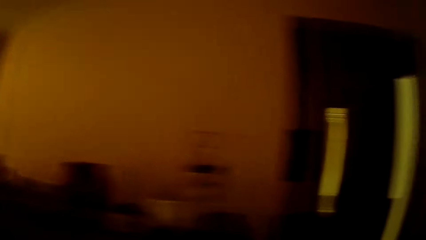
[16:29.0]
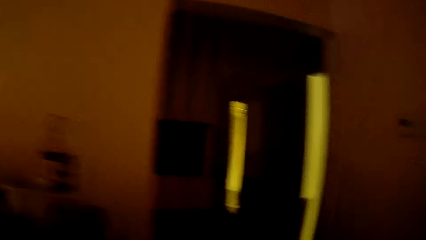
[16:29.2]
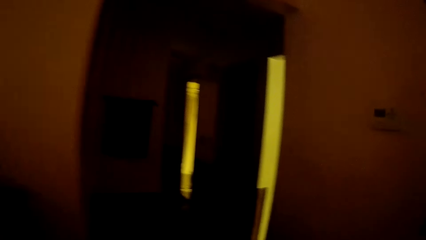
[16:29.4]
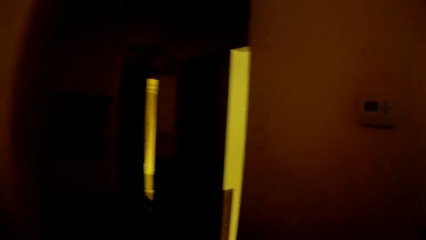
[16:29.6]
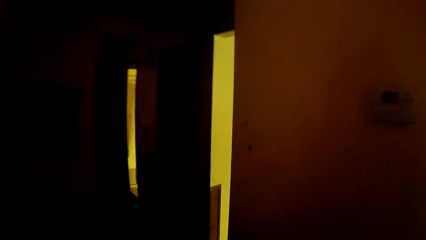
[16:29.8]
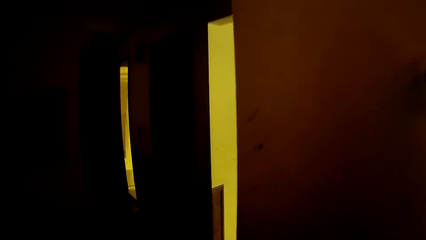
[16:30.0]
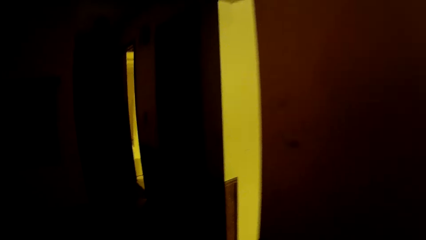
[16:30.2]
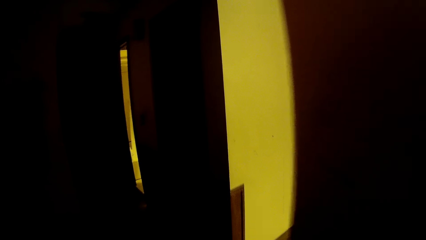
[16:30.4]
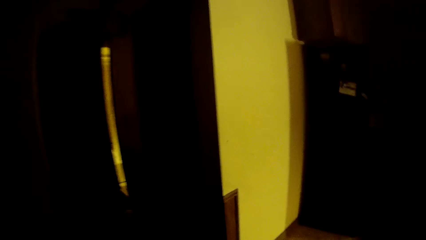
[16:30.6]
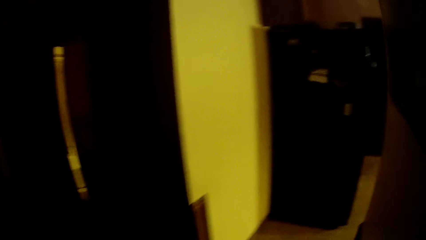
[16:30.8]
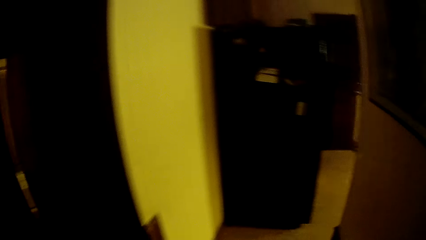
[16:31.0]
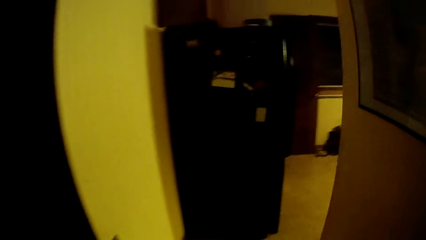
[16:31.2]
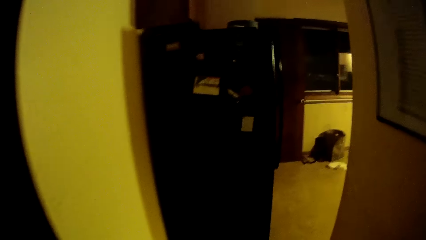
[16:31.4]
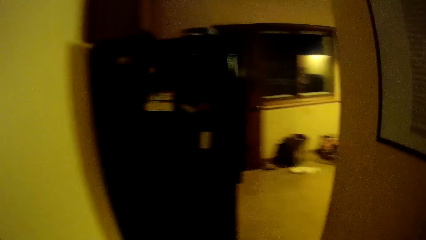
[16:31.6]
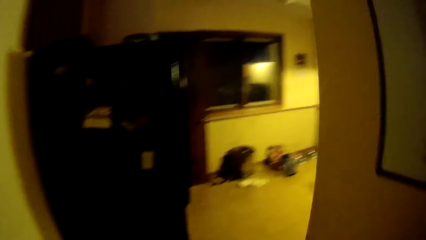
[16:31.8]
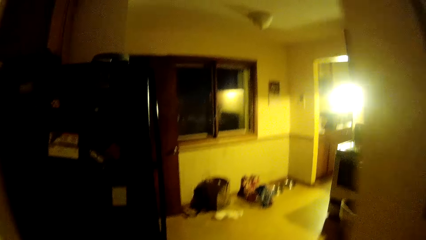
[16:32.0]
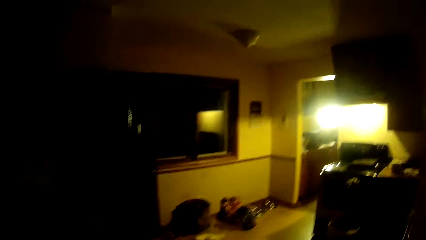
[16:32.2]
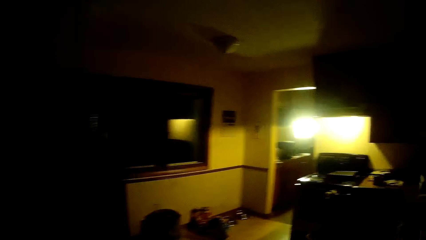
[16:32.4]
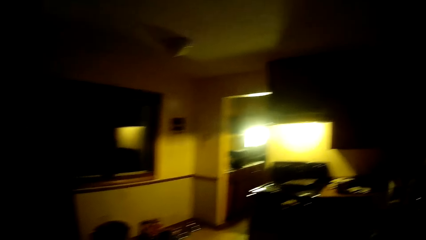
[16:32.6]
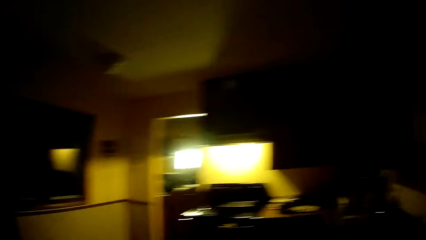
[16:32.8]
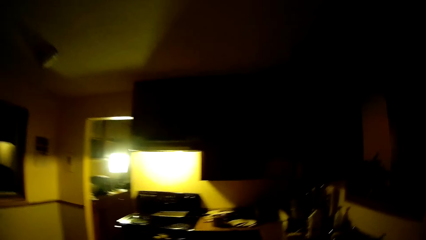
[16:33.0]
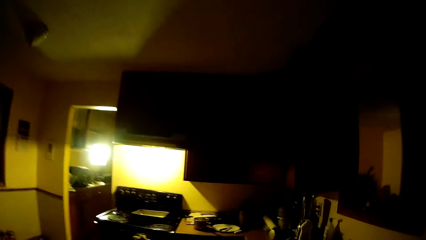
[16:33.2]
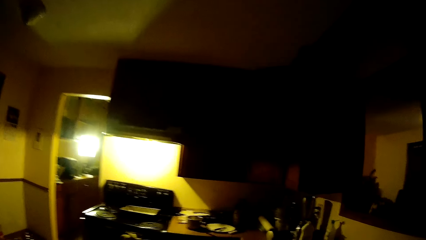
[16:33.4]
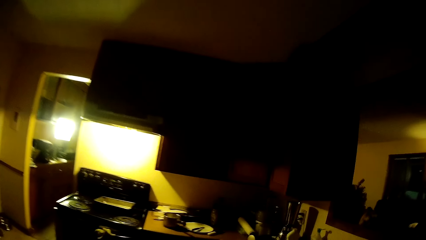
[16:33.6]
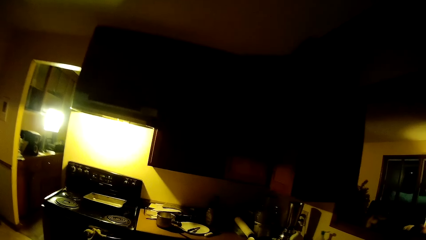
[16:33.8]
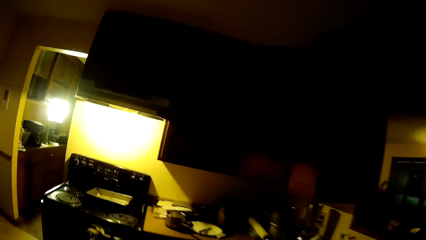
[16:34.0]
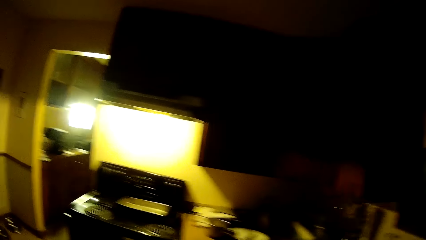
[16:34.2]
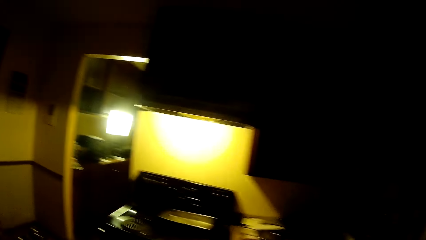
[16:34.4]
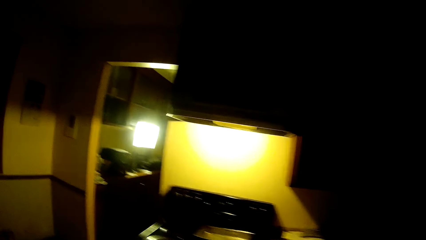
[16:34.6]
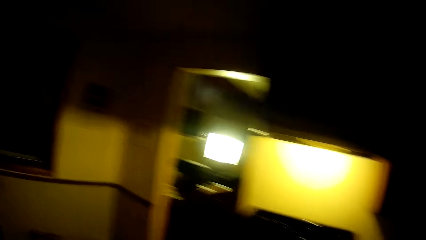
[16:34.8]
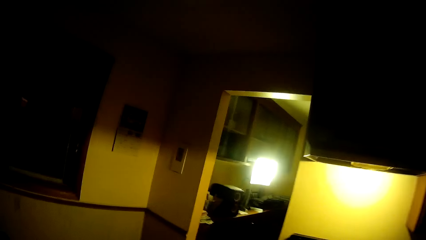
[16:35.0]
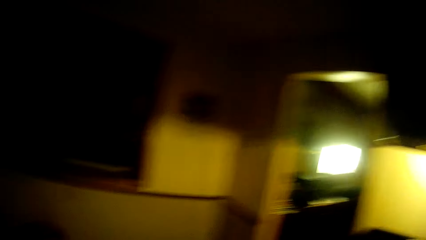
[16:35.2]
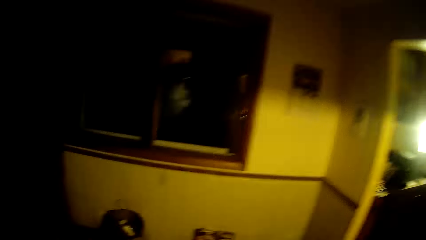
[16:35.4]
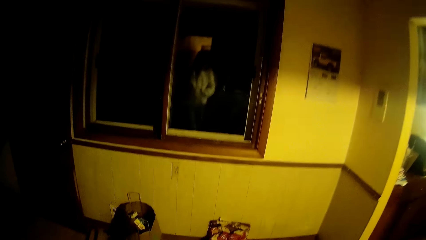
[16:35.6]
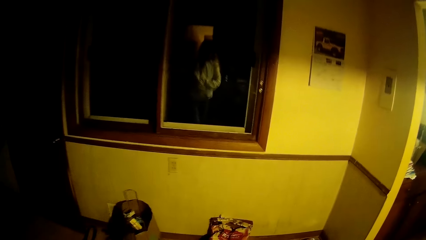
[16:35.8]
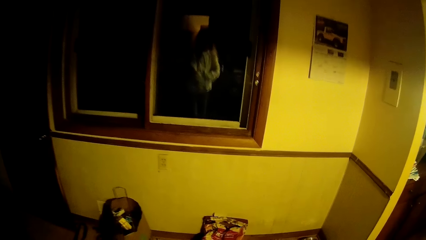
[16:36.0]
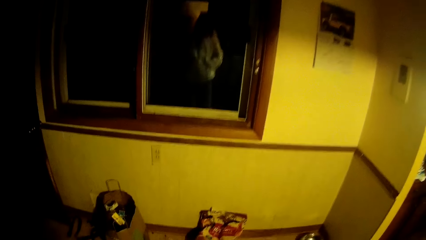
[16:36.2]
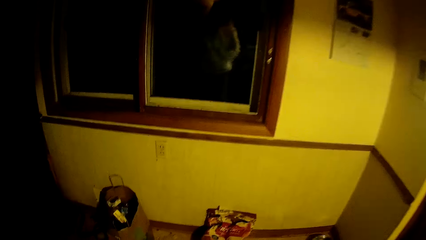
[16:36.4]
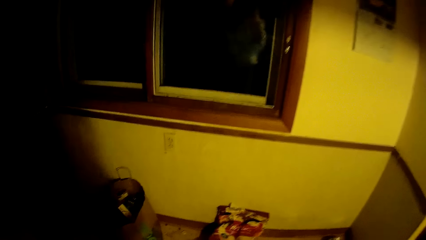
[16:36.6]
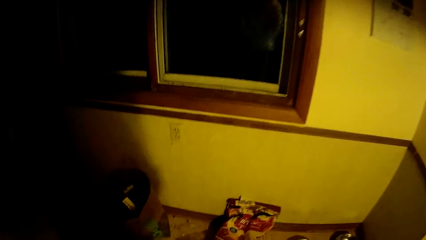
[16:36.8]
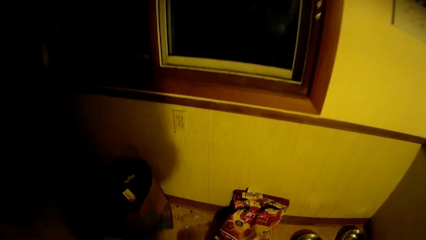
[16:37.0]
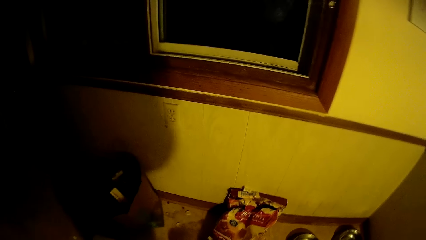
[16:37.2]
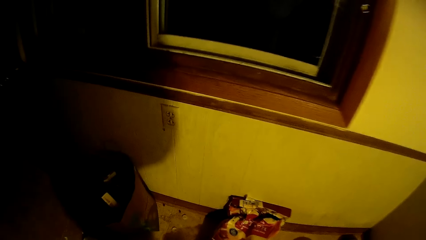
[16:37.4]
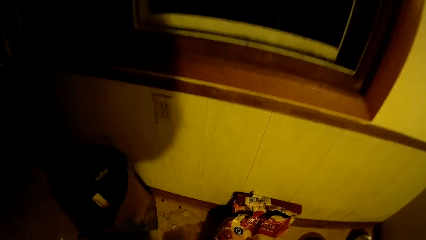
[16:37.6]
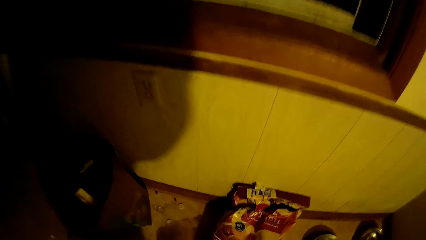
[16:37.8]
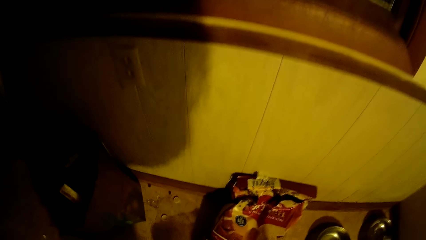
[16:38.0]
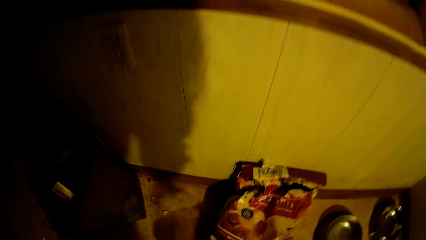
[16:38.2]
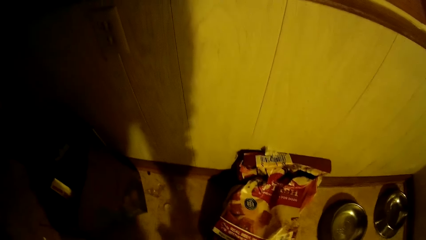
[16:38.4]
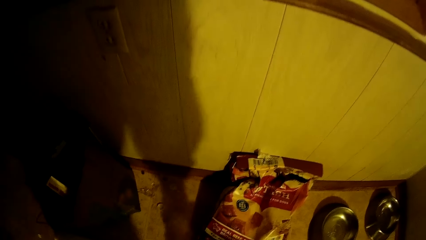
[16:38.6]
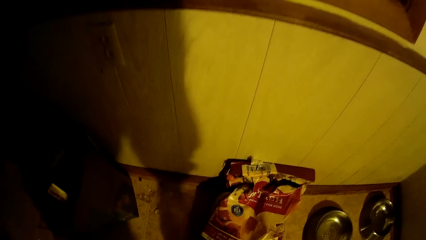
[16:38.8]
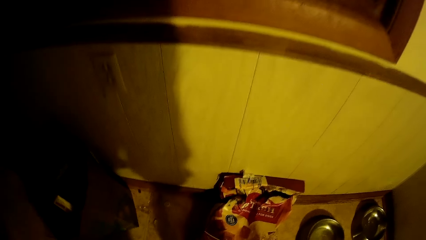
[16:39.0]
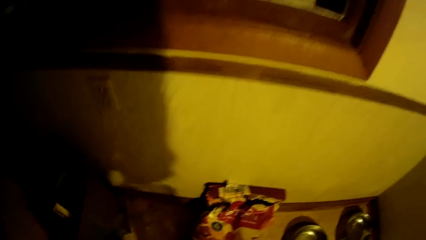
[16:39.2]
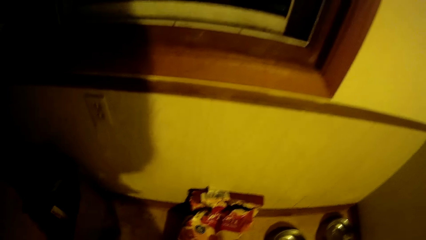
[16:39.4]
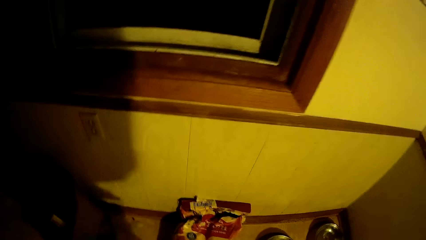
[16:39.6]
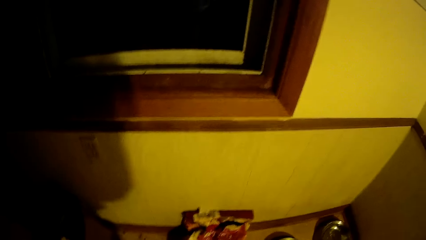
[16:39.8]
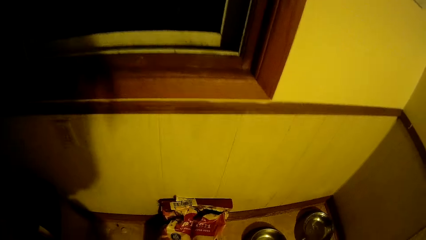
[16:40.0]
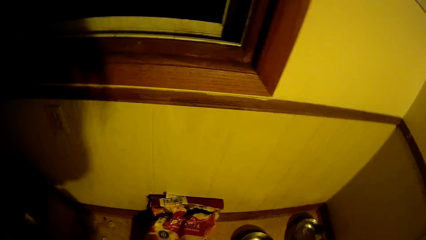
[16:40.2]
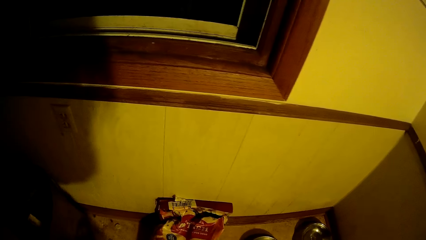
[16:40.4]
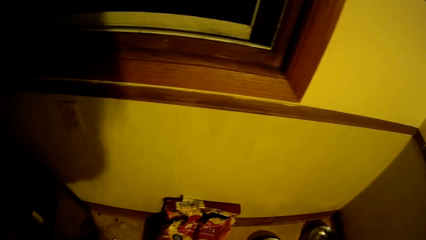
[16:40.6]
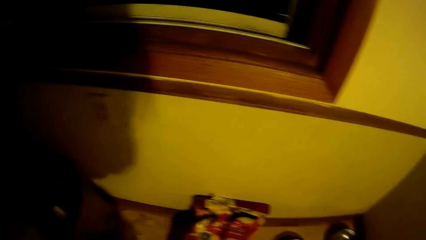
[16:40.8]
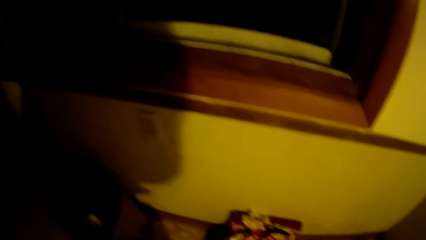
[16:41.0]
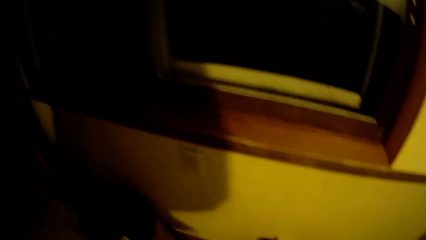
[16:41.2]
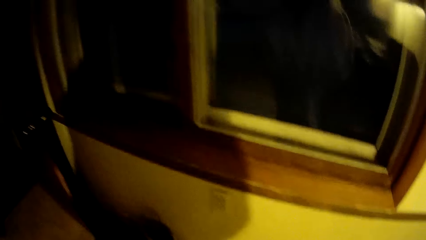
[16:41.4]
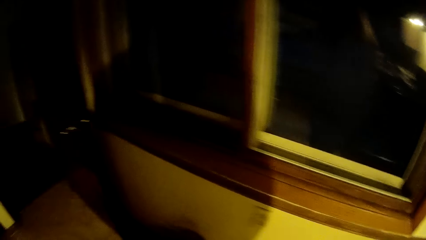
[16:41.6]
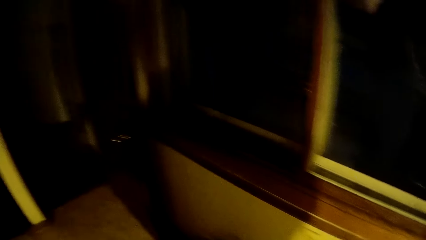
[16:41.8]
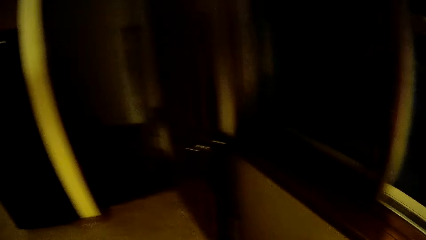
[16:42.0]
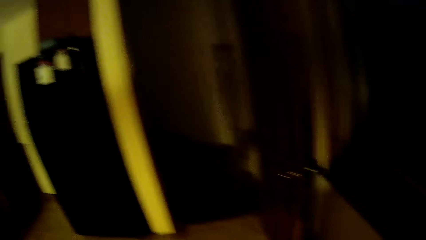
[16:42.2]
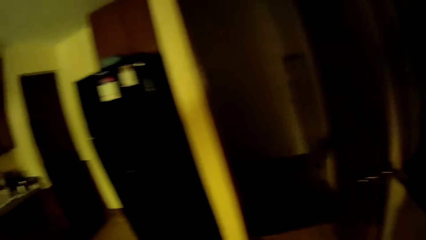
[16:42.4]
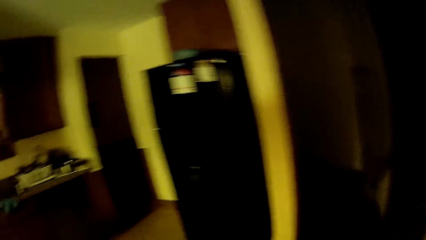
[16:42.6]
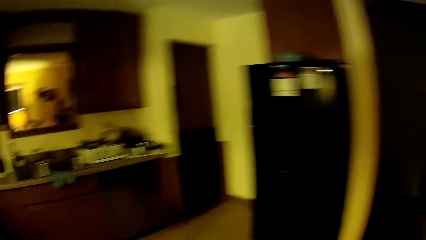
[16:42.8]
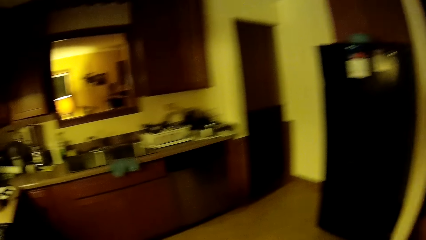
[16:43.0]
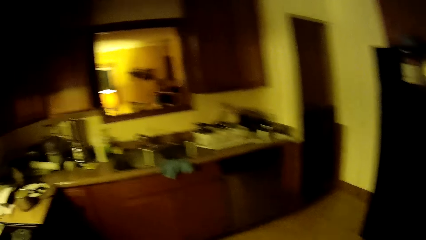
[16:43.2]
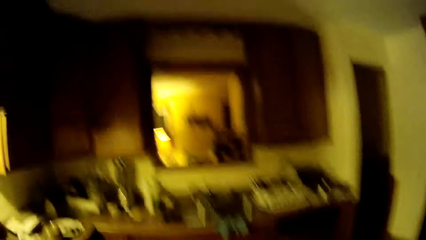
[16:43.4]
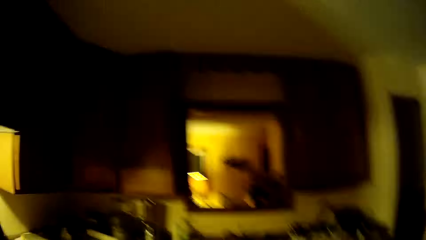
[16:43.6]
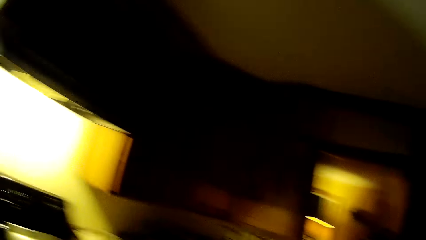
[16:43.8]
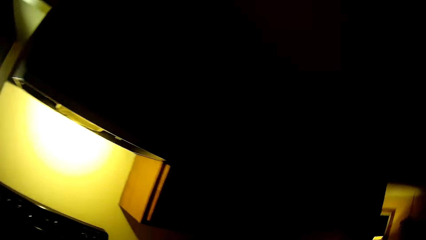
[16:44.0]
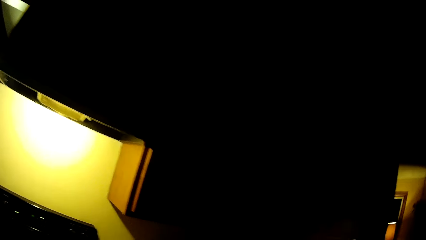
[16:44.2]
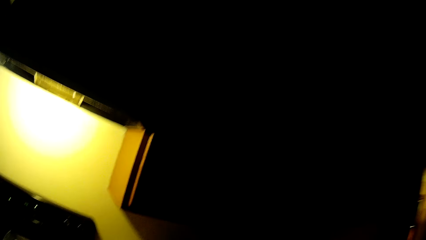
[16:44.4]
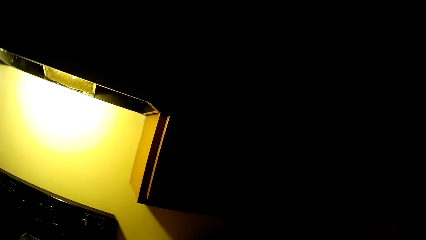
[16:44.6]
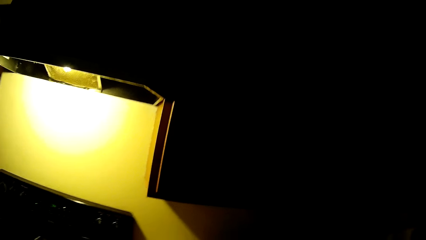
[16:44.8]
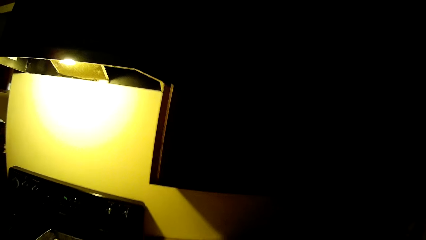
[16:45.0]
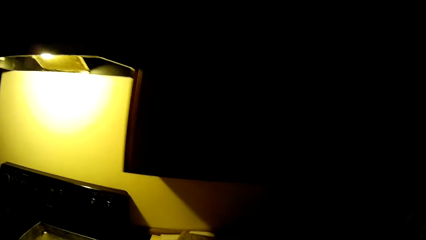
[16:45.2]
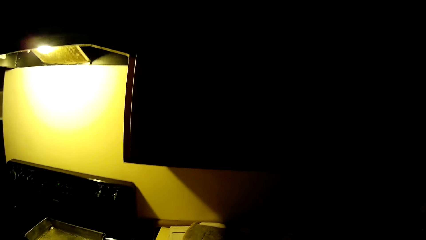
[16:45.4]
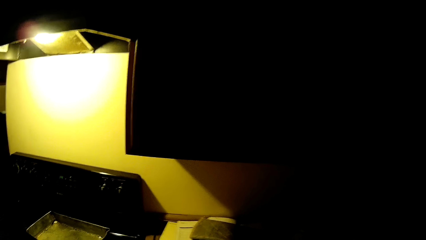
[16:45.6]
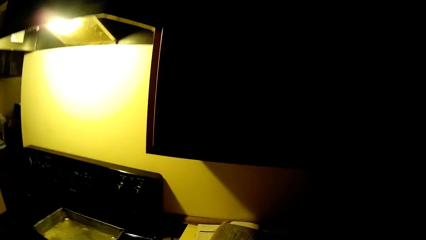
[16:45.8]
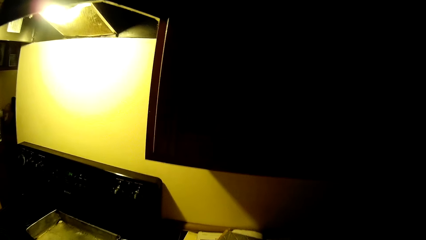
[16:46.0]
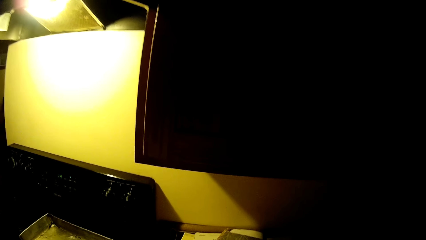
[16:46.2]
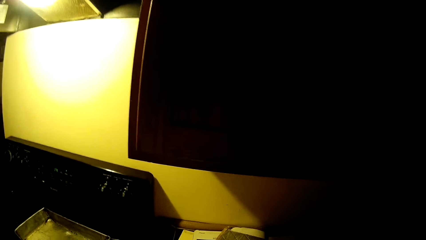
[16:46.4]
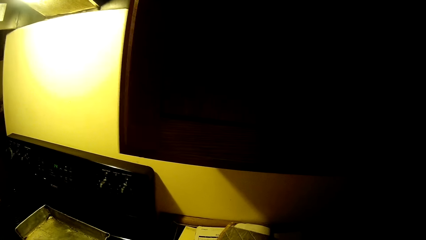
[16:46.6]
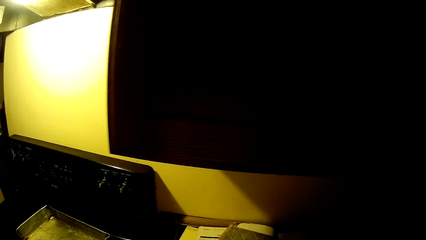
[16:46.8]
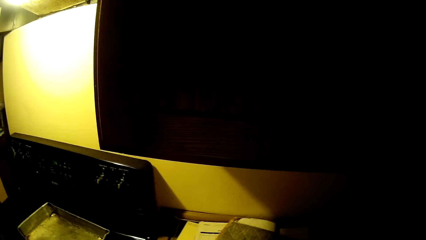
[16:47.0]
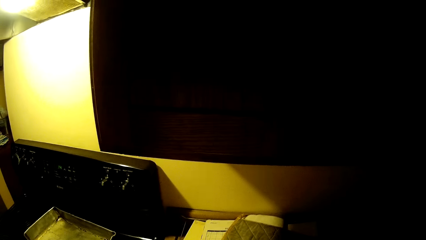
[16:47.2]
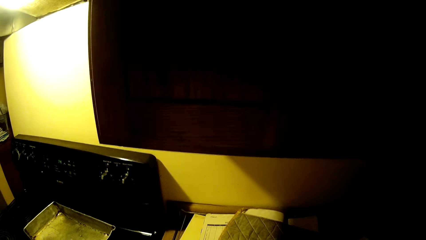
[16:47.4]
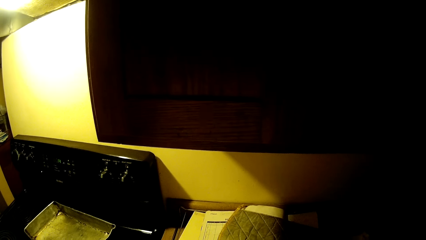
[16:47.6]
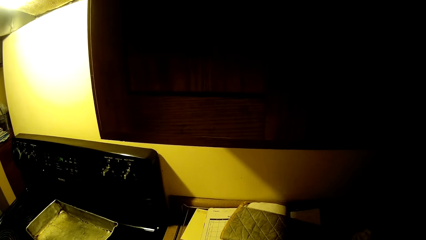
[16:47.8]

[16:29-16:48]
The camera wearer moves from the living room into the kitchen. They look around. They walk around.
